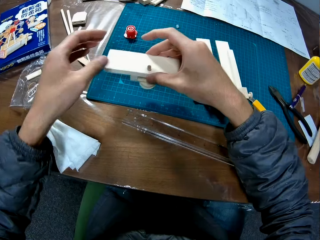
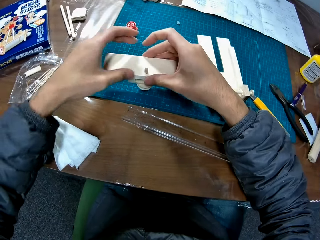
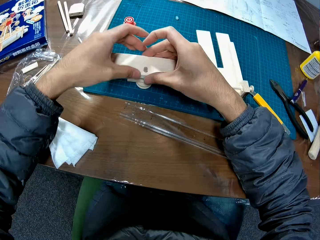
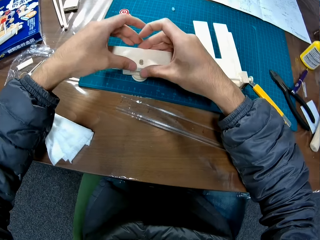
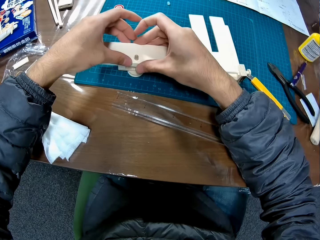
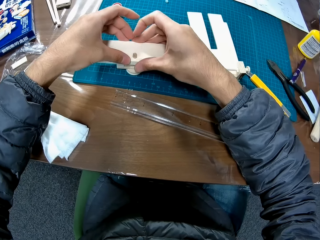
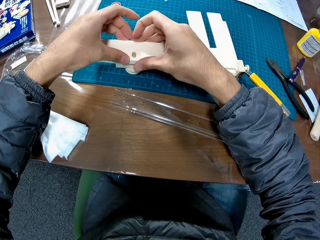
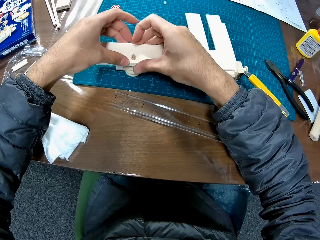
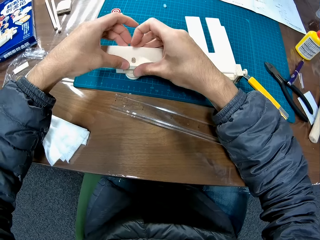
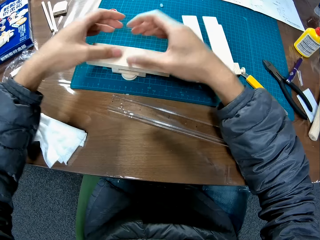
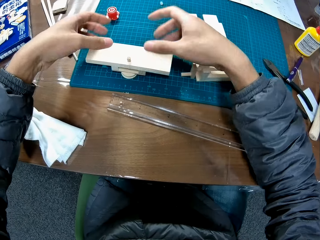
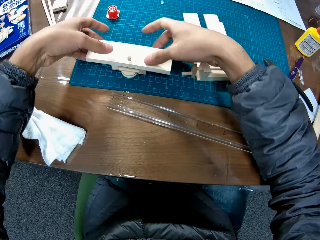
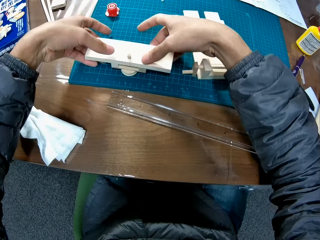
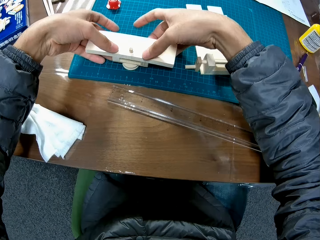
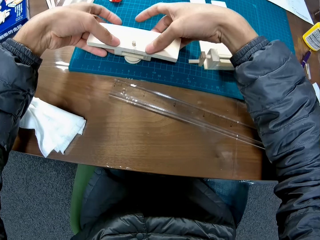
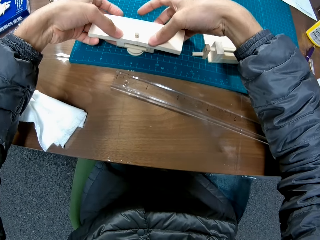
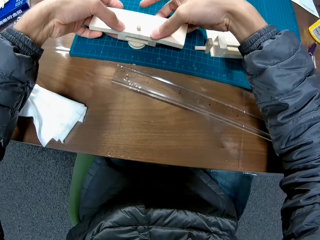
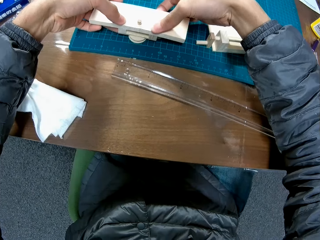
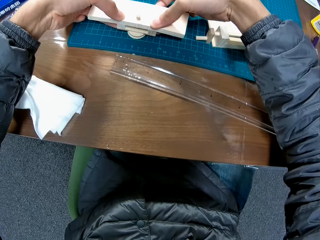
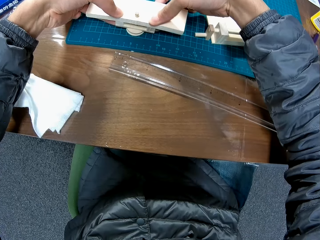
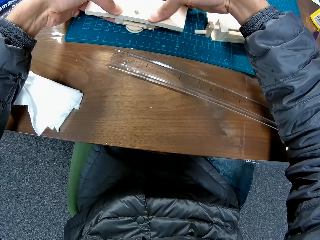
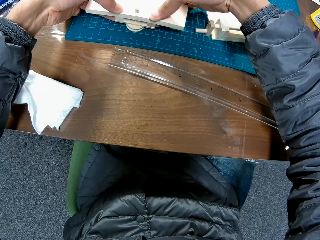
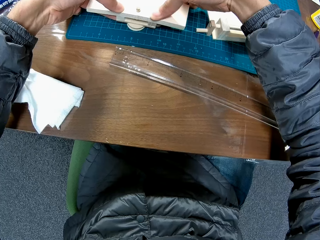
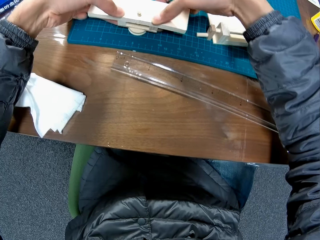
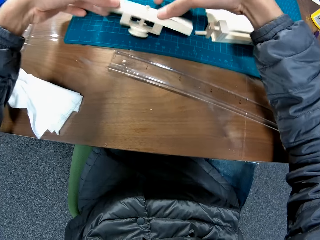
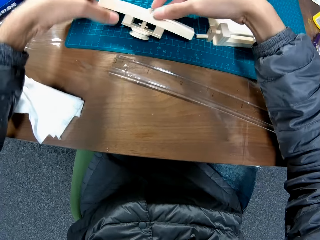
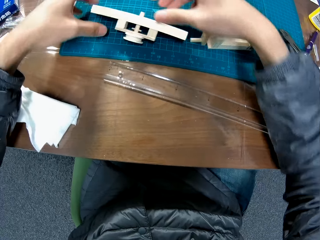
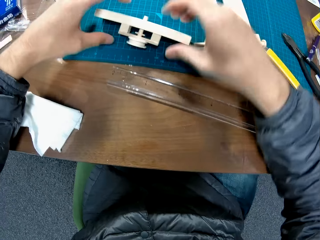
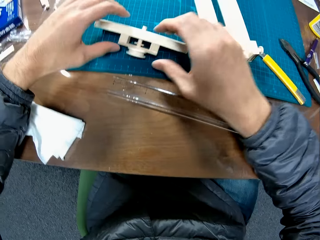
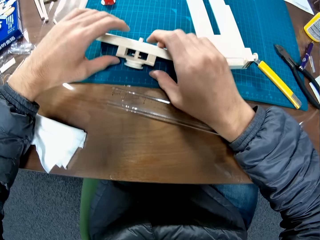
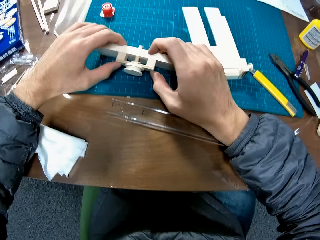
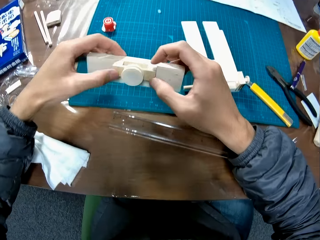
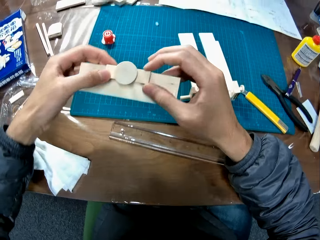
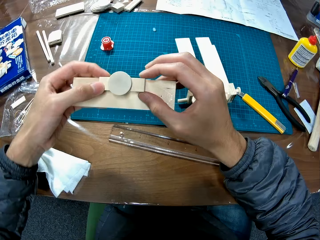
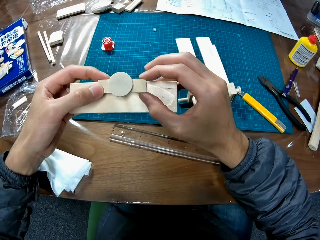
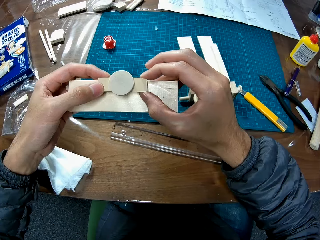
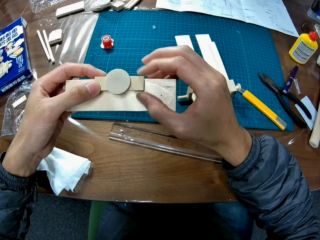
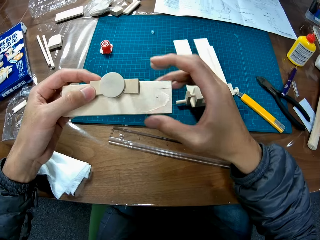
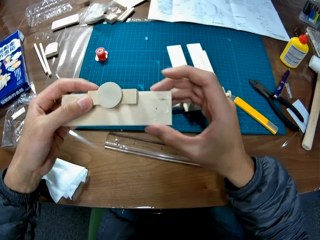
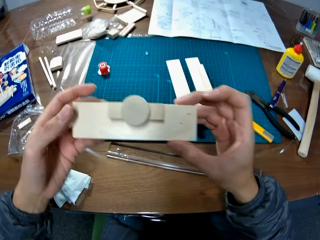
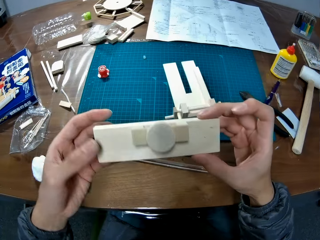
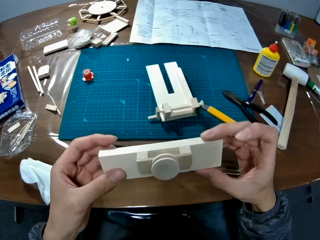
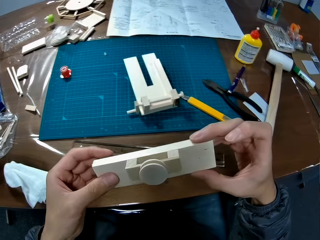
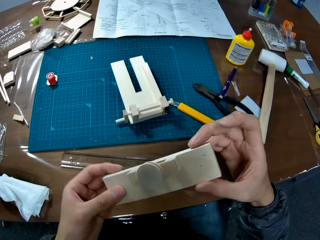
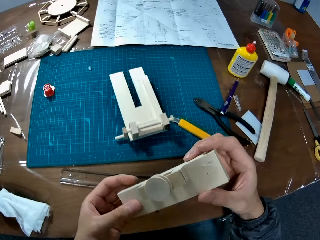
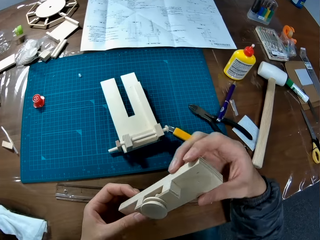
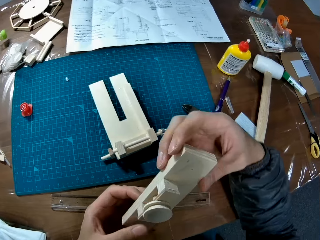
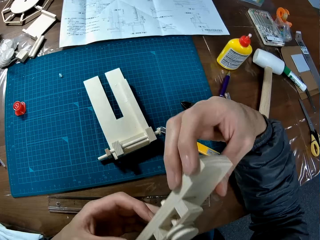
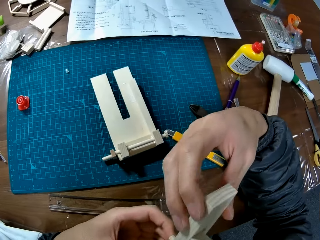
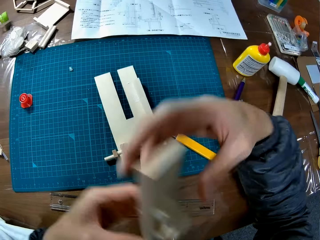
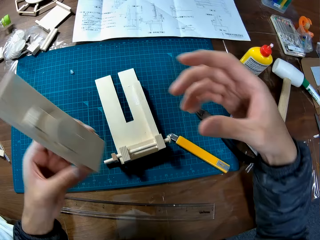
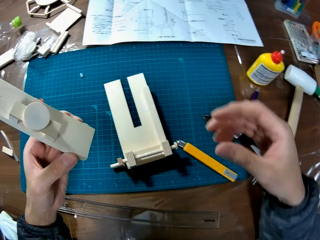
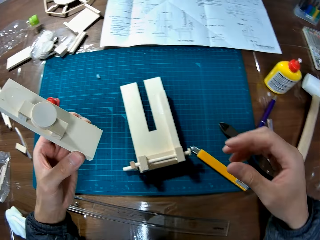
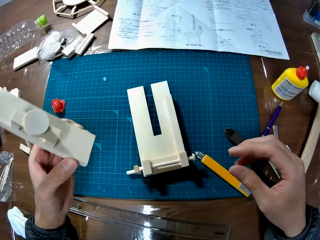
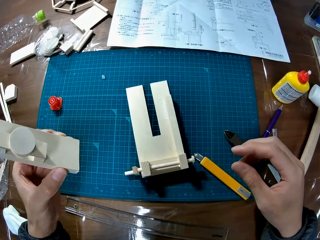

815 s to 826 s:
The camera wearer places the setup on the table. They fix the wood setup on the table. They hold the wood in hand.

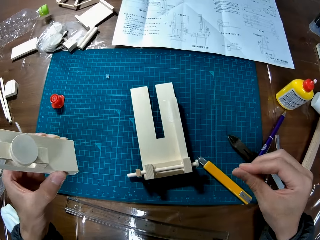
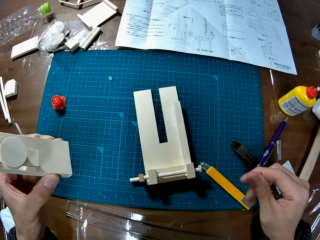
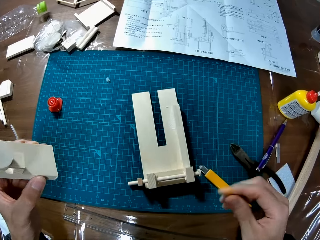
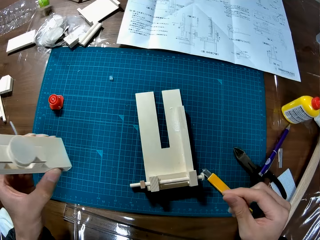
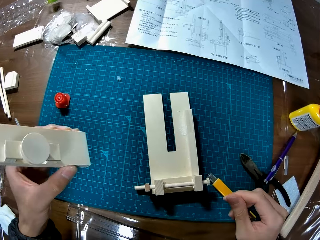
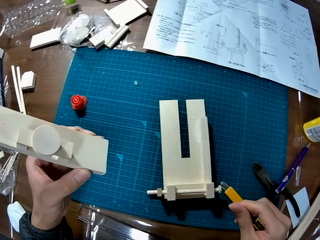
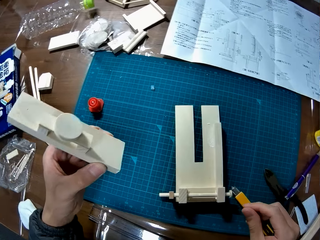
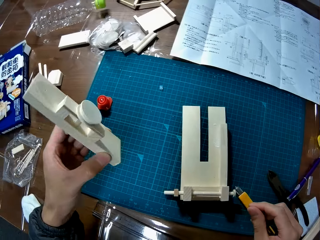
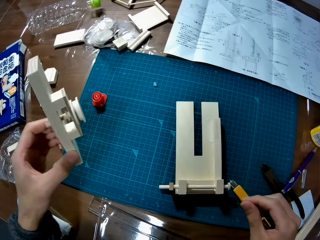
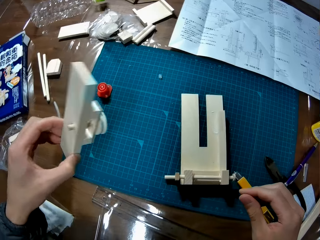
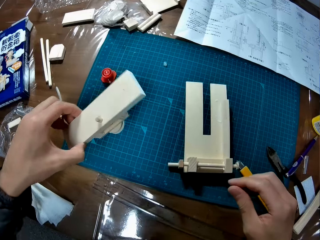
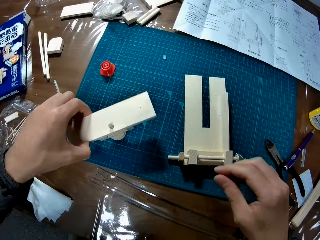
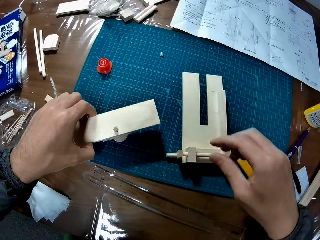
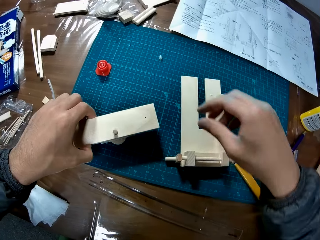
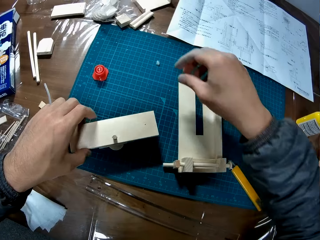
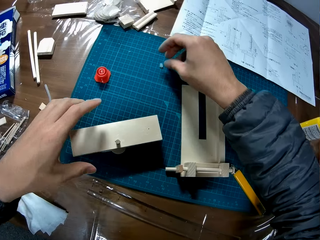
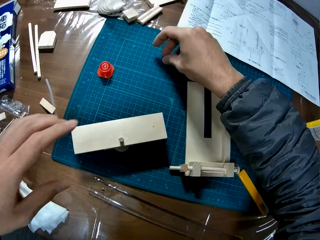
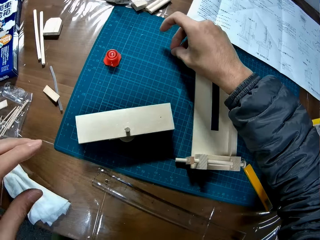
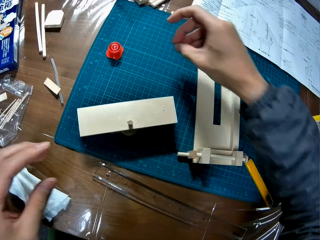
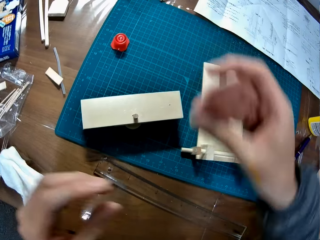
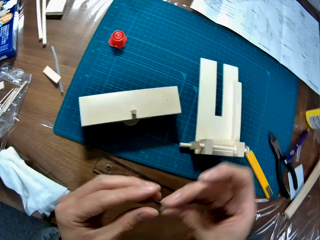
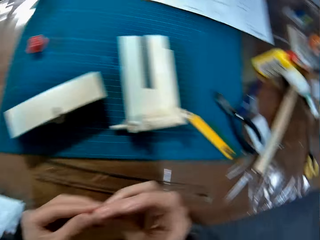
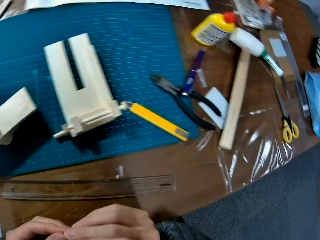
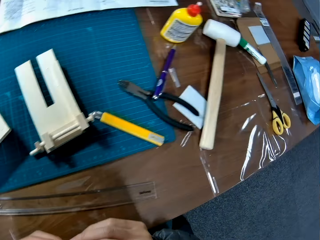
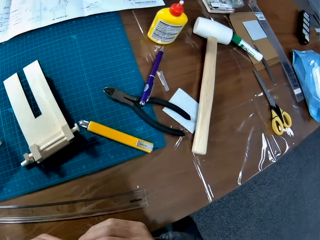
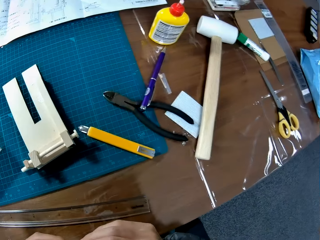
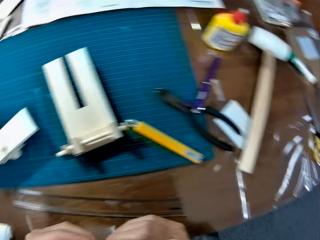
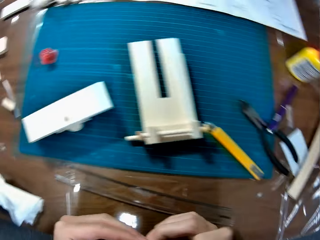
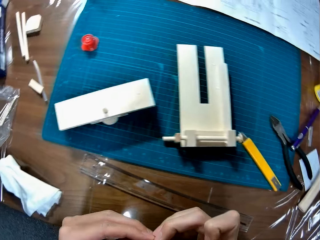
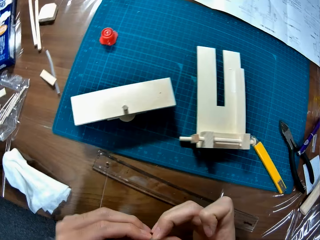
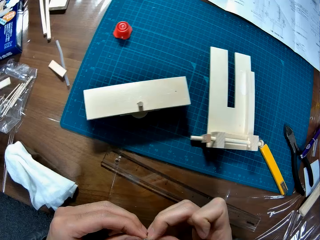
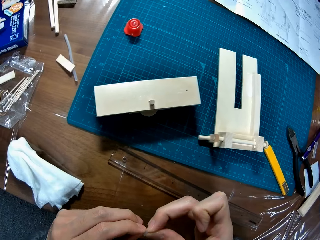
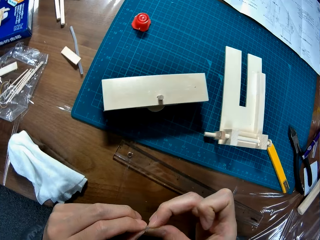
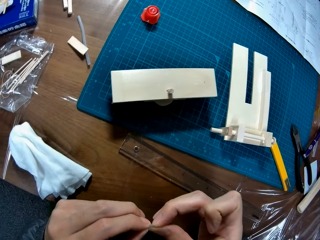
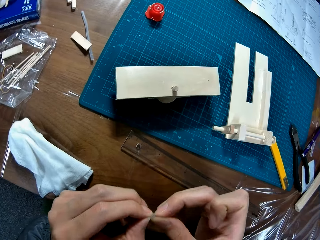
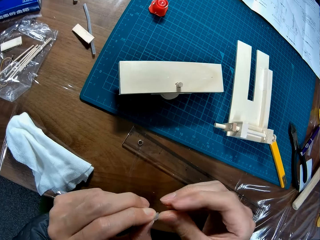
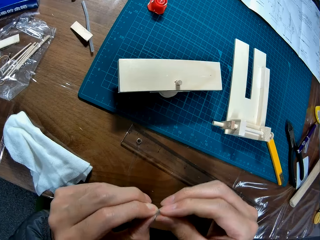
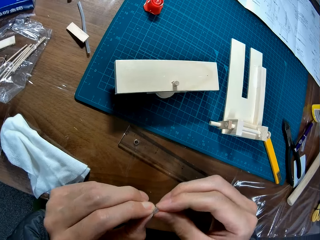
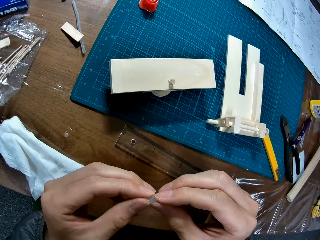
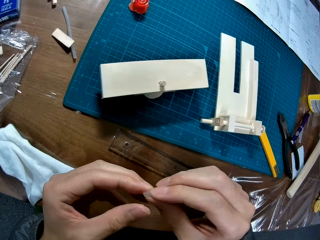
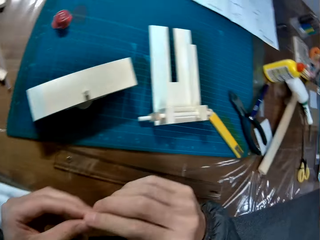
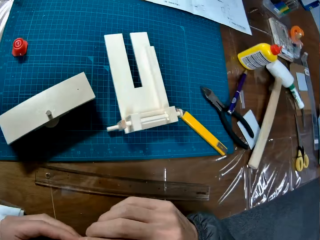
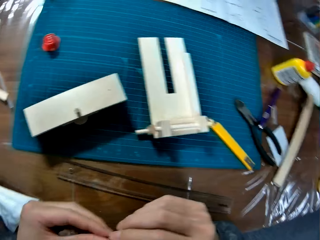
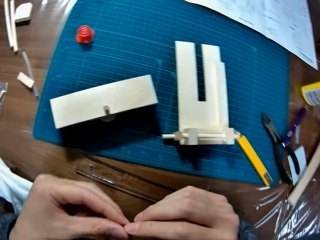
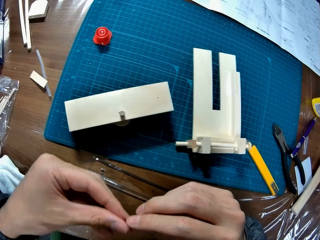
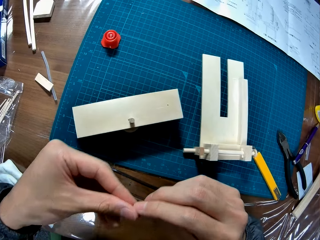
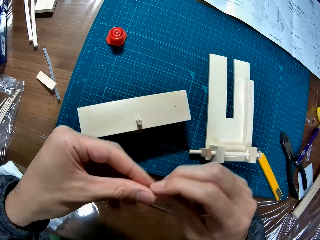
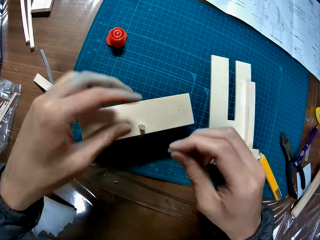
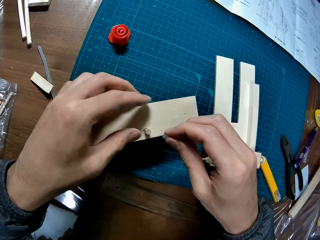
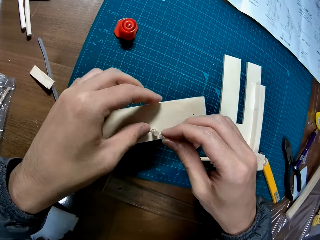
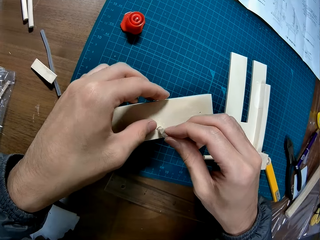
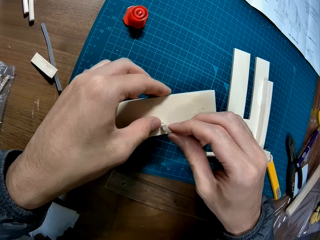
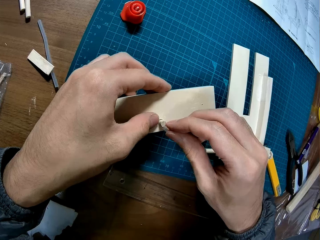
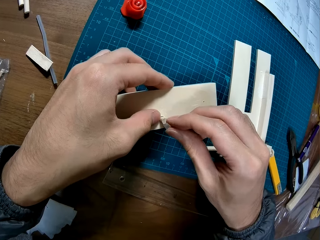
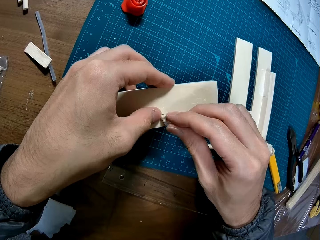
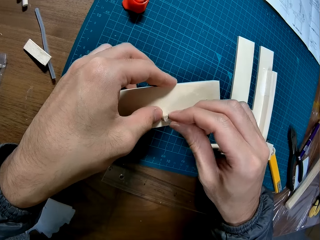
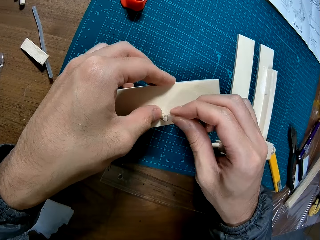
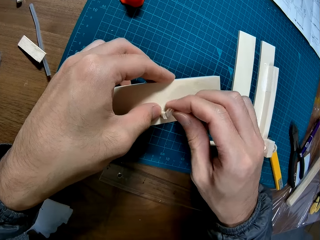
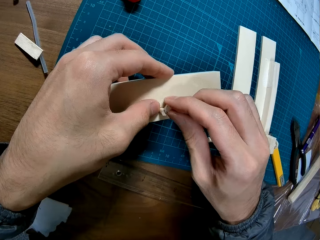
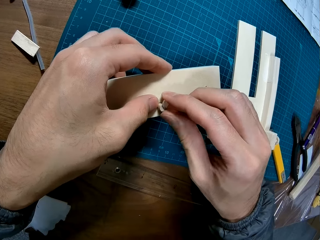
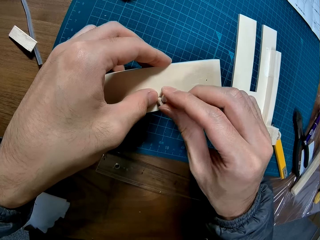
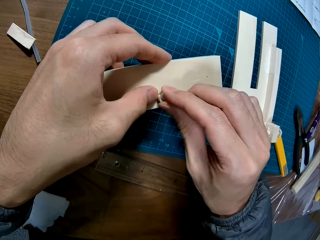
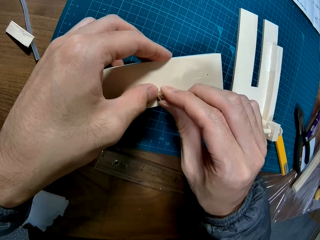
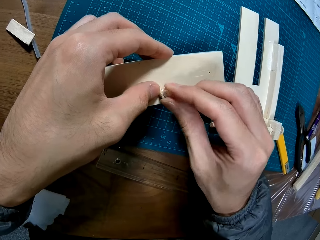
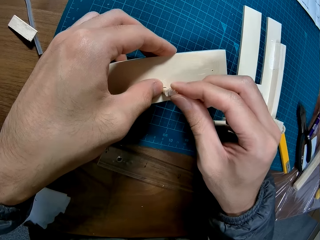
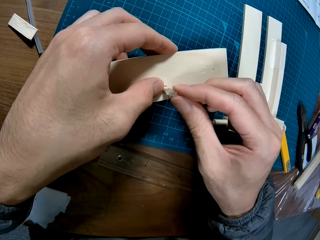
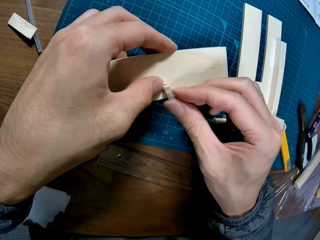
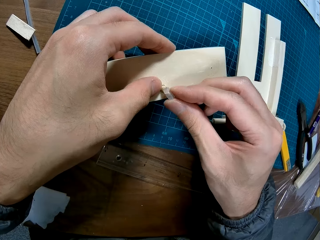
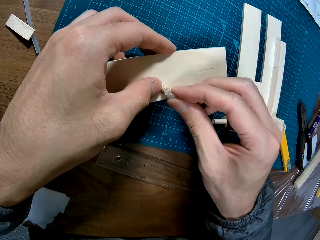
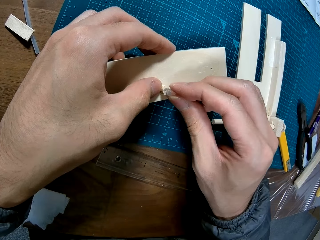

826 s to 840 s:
The camera wearer puts the wooden model in his left hand on the cutting mat on the table. He picks the wooden craft part on the table. He picks up a rubber extension or rubber tips on the cutting mat on the table with his right hand. He holds the rubber tips with his hands. He adjusts the rubber extension in his hands. He fixes the rubber extension on the wooden model on the cutting mat on the table.
